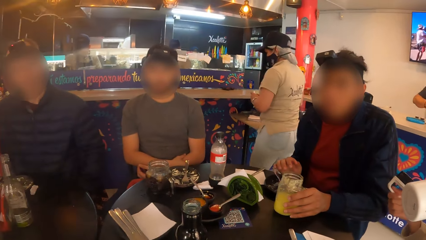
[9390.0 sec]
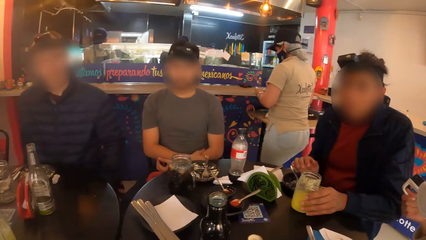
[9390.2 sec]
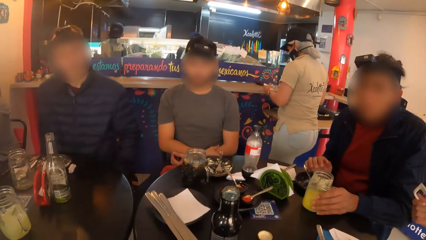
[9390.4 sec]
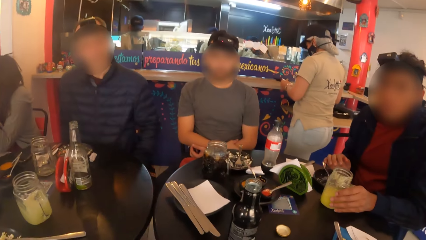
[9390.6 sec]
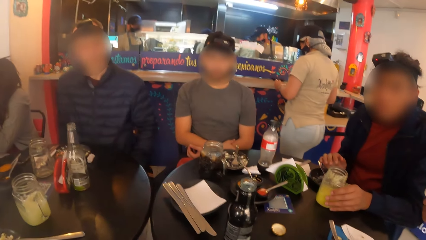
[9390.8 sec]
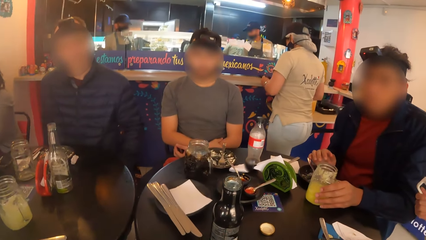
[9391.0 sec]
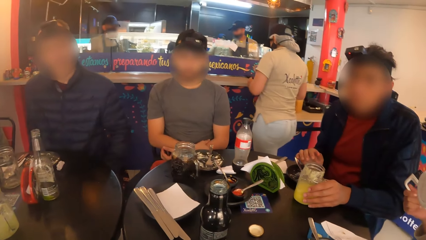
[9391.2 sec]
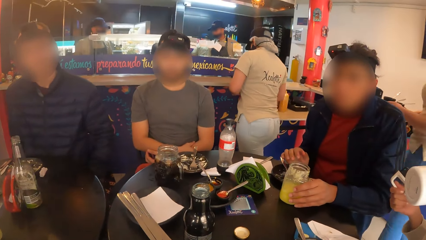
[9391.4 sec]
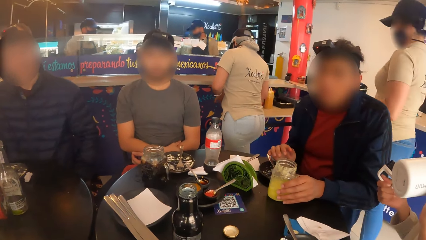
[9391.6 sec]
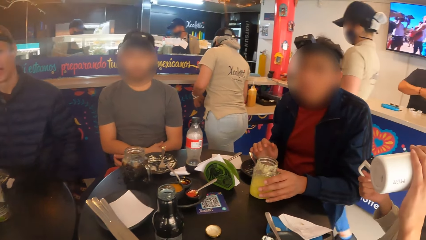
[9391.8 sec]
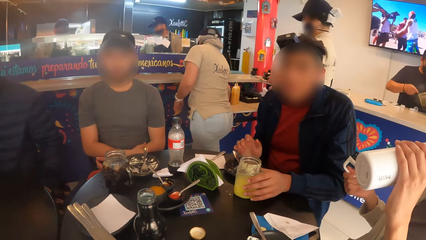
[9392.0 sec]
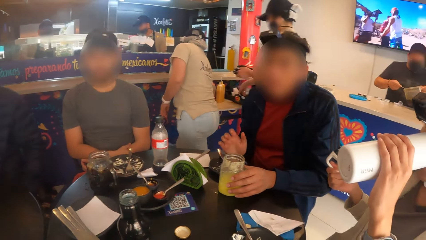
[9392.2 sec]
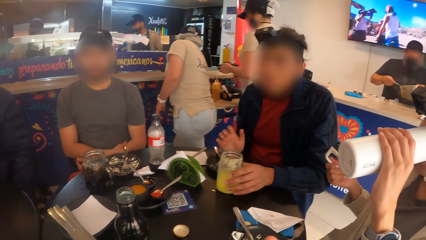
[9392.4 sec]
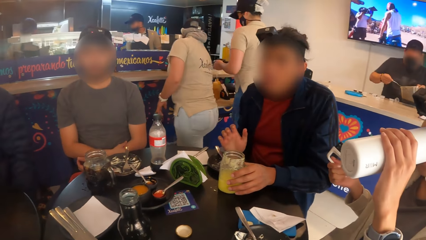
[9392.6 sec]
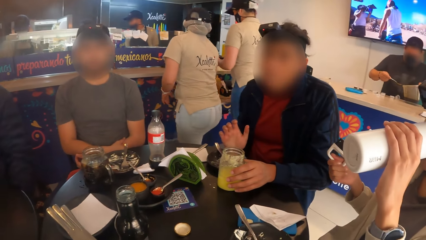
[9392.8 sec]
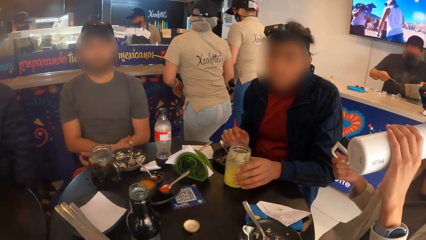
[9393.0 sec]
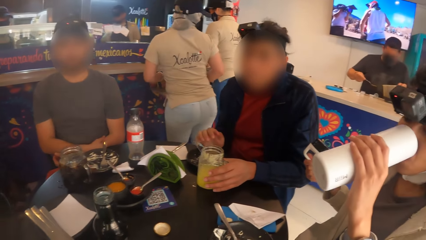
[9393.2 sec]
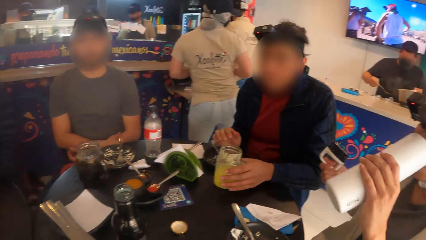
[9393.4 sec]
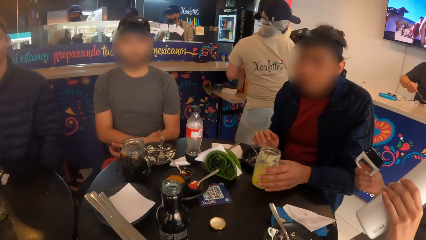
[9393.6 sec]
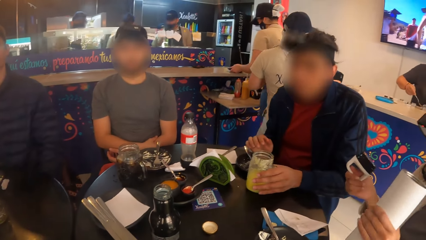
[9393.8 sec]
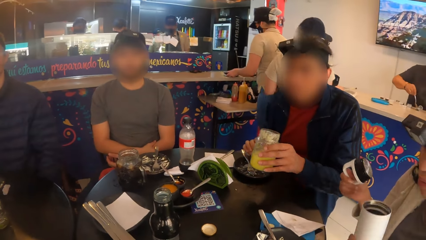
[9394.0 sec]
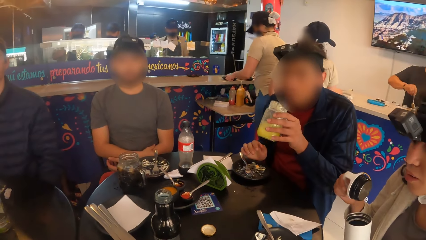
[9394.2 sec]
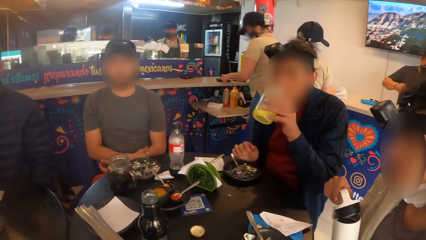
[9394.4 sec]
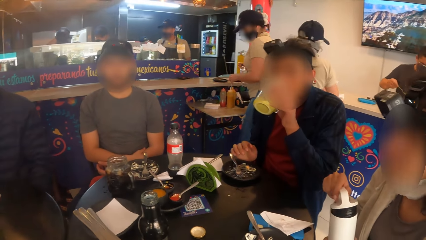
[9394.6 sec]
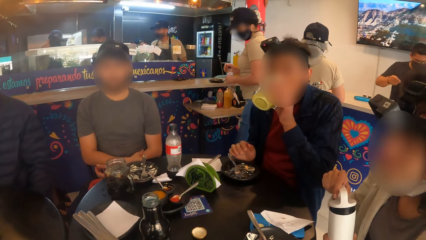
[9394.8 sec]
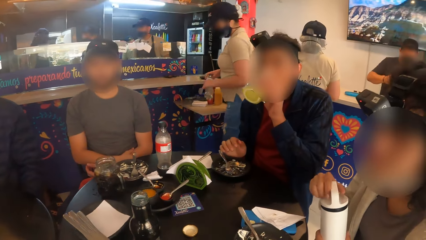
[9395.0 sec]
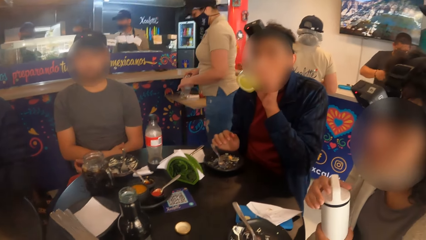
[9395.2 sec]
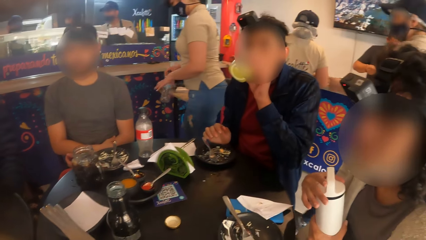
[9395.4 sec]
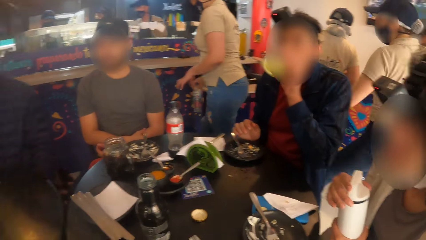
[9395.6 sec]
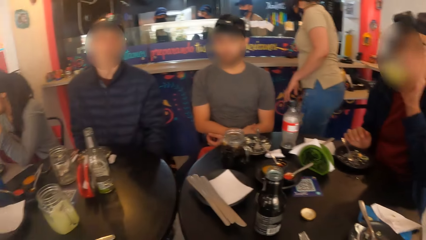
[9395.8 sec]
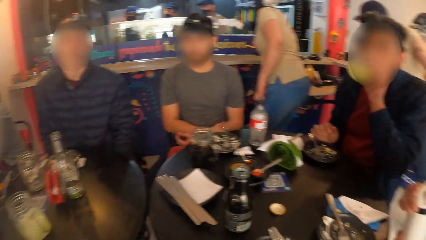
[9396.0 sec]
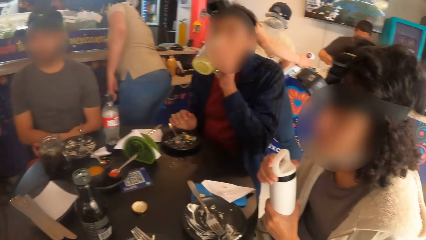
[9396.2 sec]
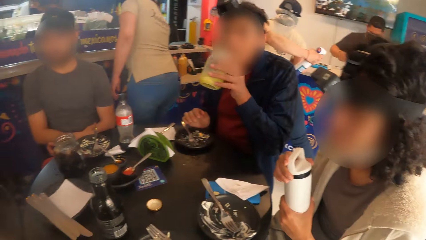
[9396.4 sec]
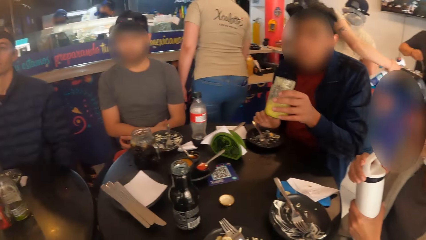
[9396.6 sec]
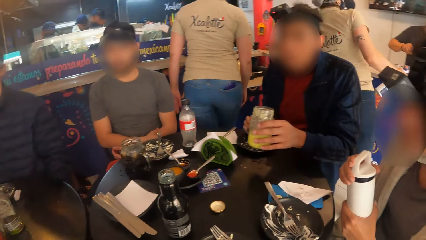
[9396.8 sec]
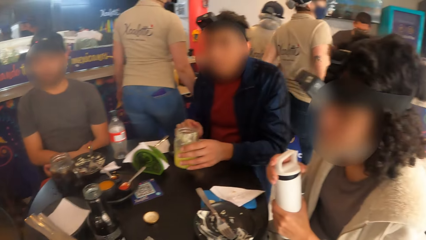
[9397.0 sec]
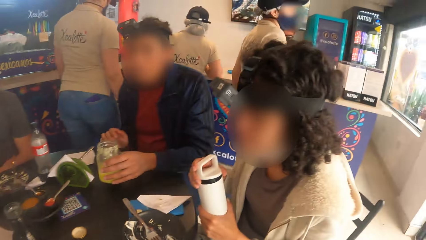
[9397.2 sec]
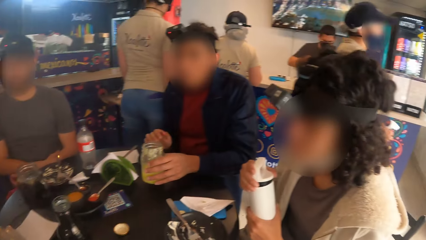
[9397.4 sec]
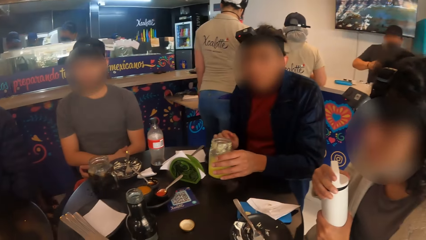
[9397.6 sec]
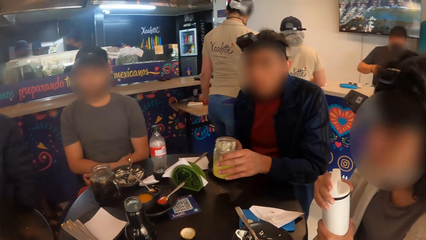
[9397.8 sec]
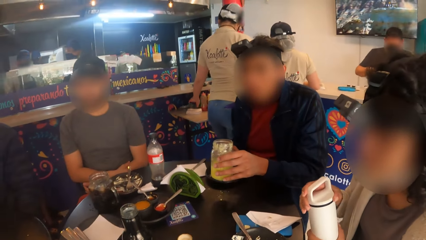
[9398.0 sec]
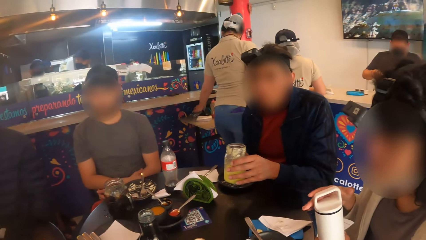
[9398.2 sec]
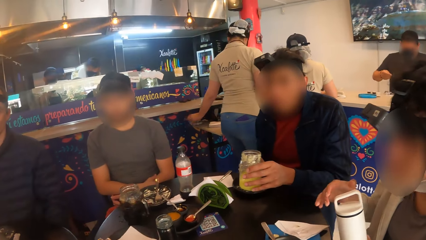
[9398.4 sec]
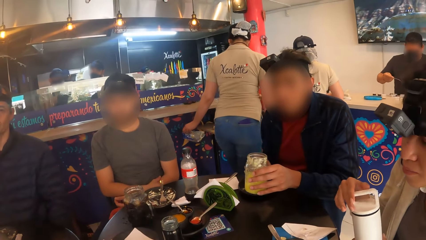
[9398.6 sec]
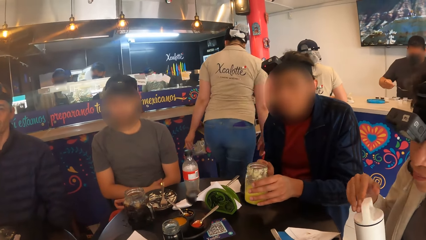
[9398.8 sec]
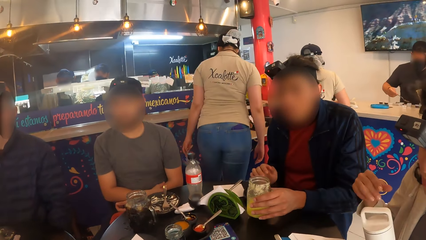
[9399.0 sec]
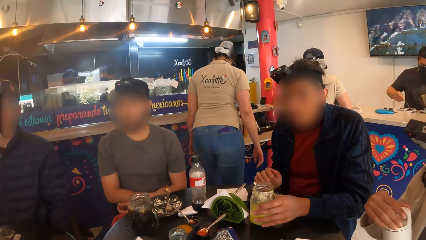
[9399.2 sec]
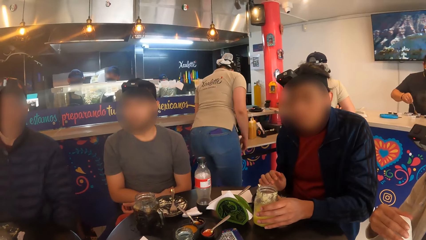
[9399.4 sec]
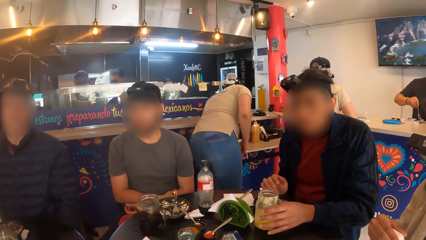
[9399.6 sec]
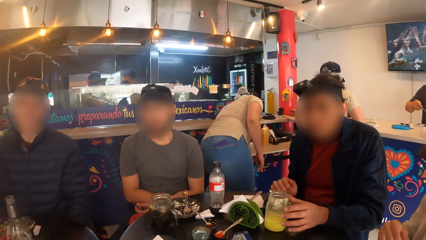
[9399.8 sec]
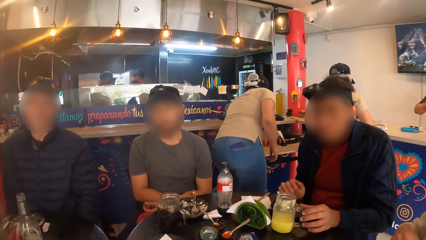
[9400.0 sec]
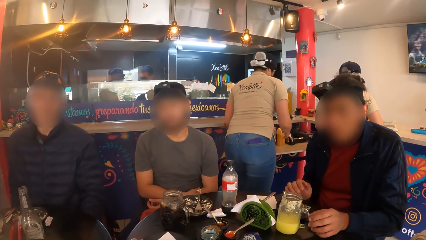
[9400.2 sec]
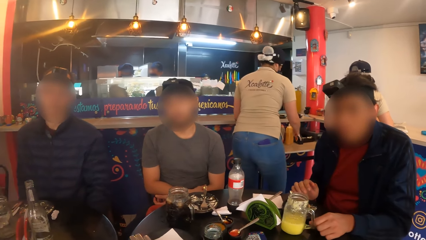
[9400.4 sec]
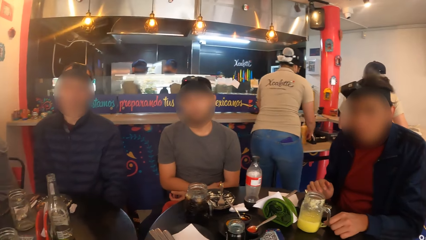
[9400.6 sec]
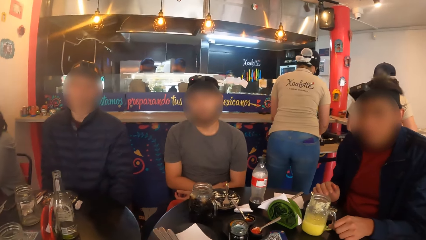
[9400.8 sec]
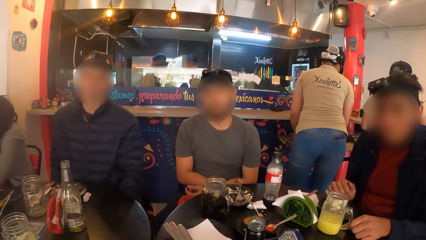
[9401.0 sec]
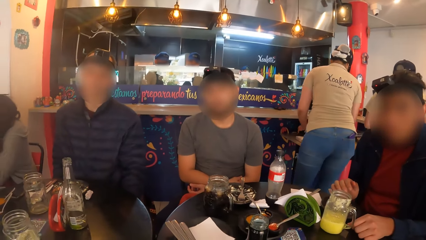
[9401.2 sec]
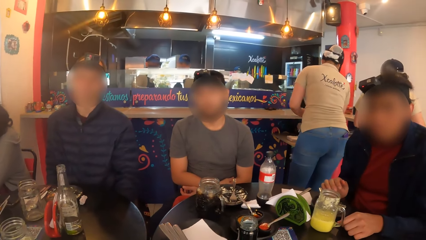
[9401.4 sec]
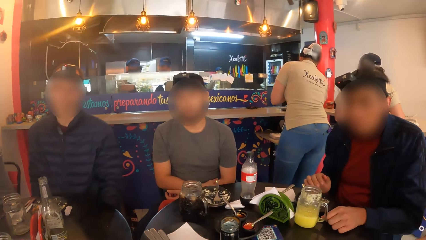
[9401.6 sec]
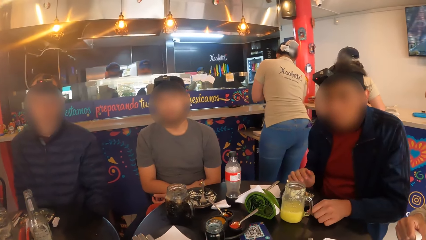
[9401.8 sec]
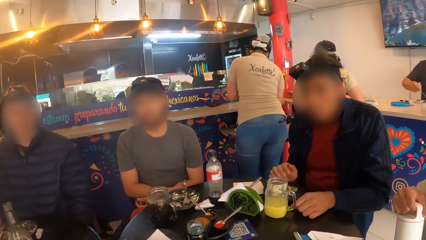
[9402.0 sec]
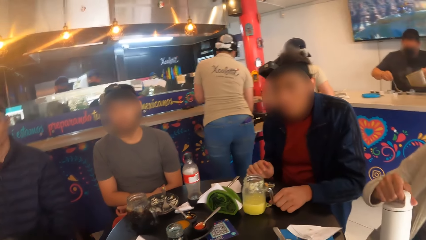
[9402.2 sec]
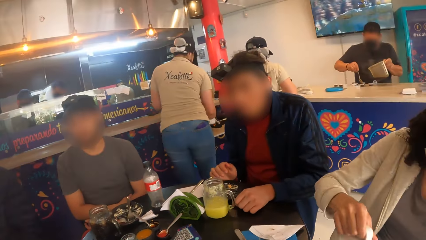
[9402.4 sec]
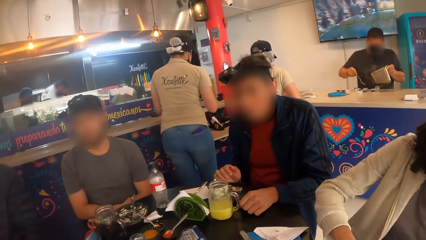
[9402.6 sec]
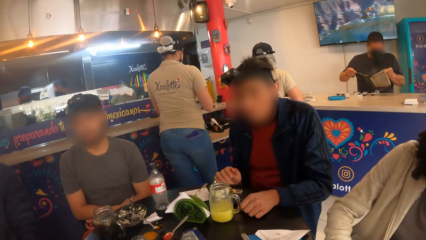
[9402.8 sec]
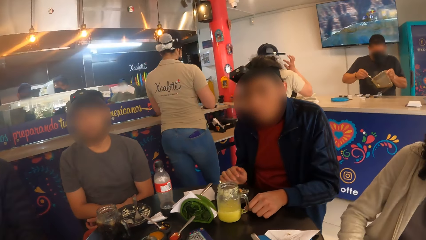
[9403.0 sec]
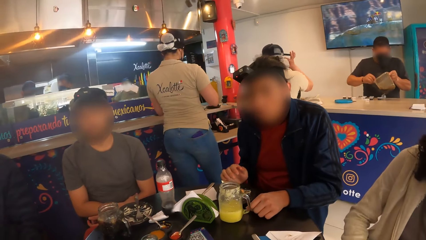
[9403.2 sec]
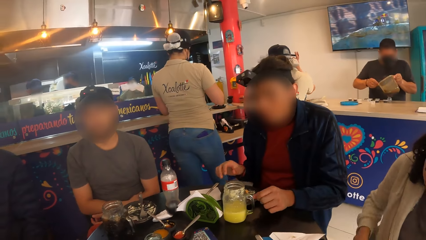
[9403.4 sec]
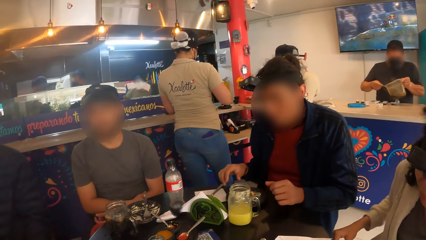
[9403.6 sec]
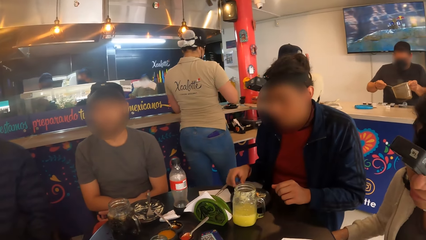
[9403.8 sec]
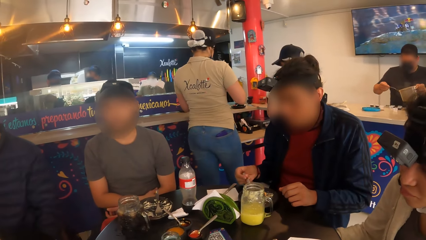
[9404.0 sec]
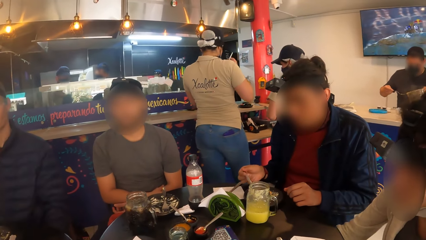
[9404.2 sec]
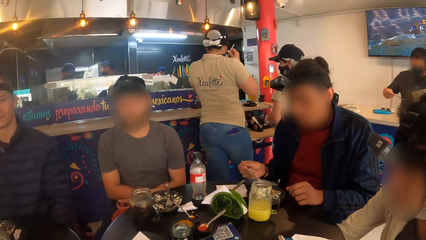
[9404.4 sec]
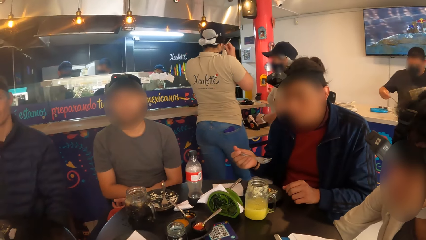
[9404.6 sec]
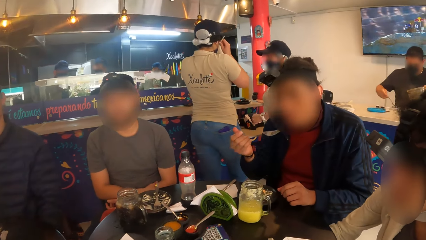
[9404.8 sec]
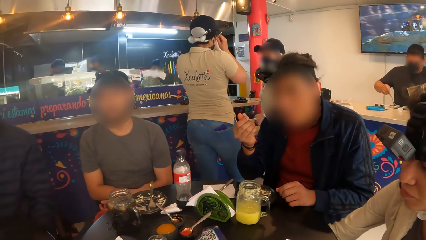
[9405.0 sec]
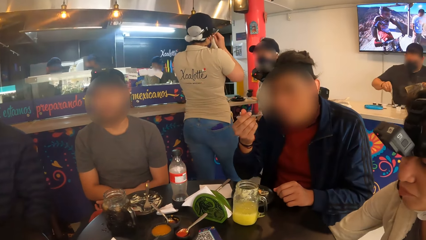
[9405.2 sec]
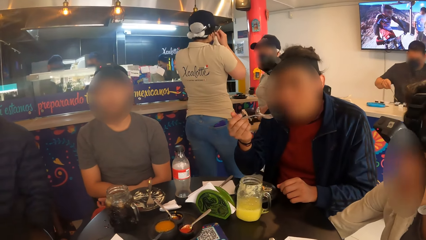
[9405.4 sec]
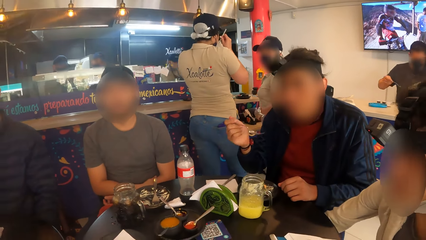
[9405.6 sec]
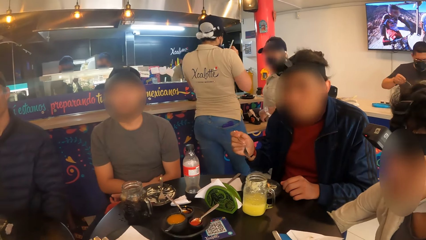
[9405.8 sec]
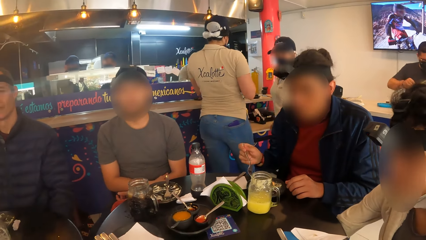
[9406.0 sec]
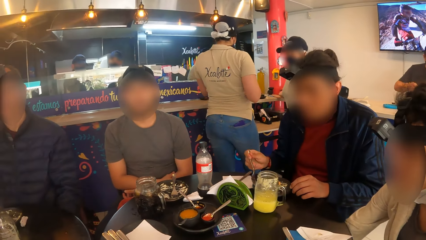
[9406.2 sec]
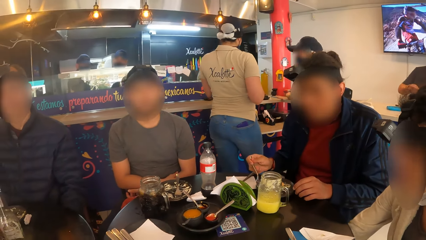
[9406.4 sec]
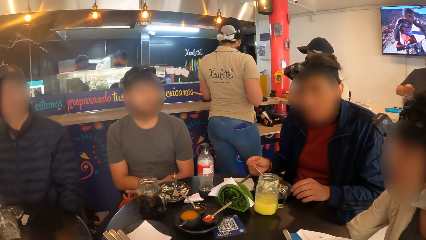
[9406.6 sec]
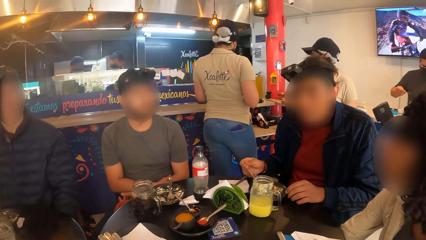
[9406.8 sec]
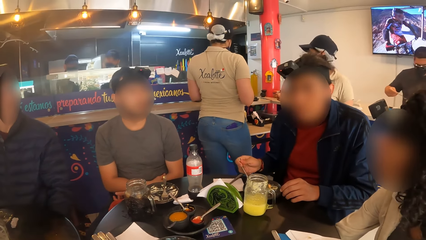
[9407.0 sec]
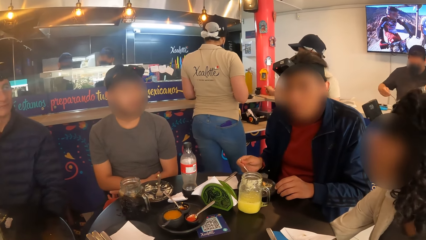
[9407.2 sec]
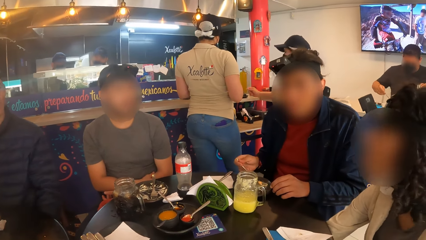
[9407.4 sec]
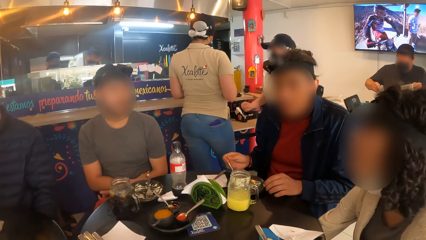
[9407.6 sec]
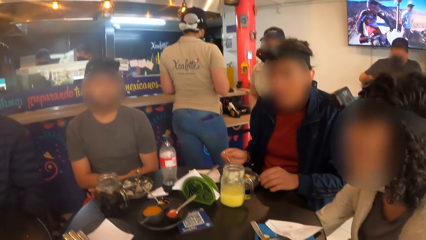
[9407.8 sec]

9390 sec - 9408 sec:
The man drops the cup in his left hand on the table. The man drinks juice from the cup in his left hand. The woman covers the bottle with the bottle lid in her right hand. The camera wearer looks around. The man drops the cup in his left hand on the table. The man picks up the fork on the plate on the table with his right hand. The man eats the taco from the fork in his right hand.
